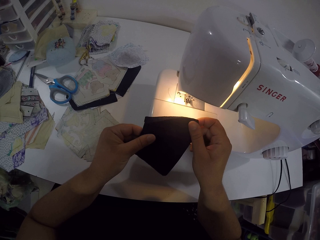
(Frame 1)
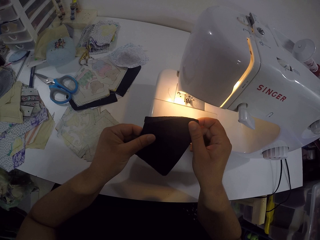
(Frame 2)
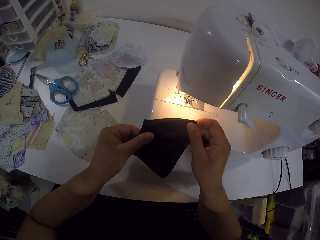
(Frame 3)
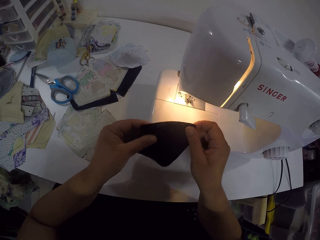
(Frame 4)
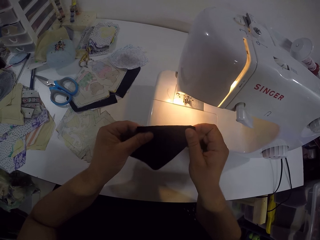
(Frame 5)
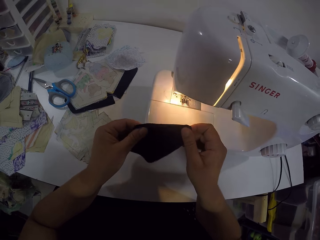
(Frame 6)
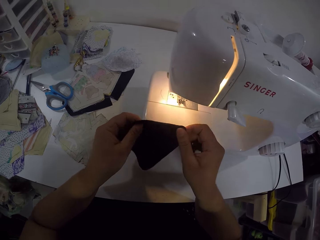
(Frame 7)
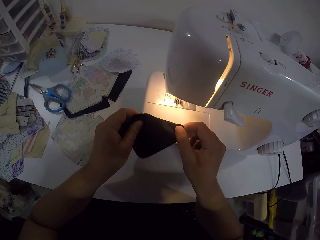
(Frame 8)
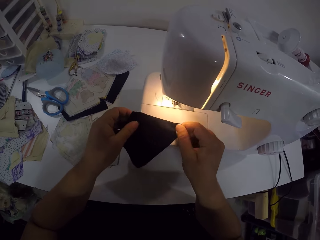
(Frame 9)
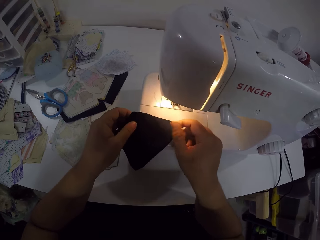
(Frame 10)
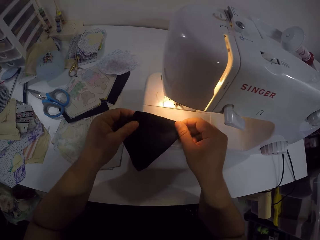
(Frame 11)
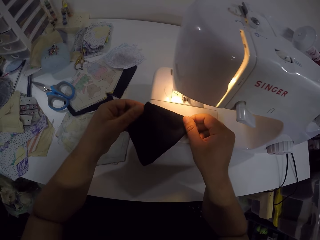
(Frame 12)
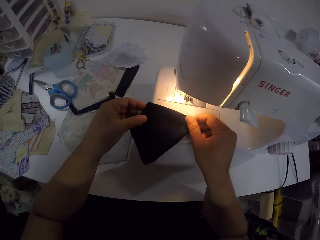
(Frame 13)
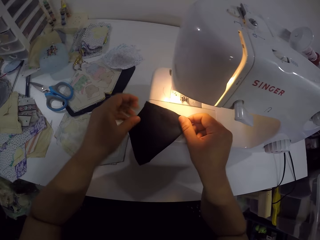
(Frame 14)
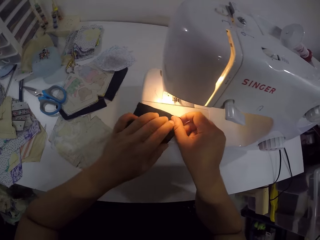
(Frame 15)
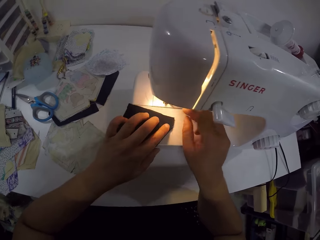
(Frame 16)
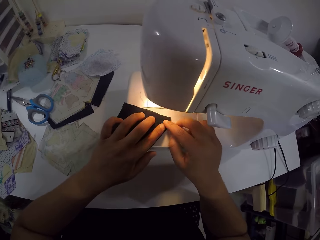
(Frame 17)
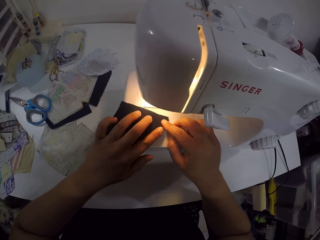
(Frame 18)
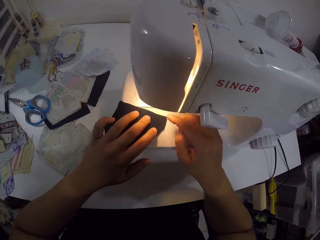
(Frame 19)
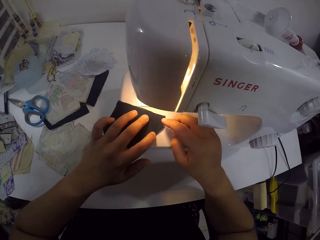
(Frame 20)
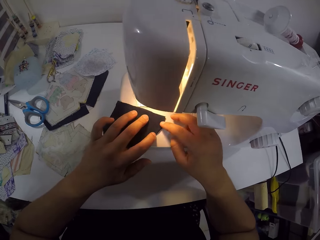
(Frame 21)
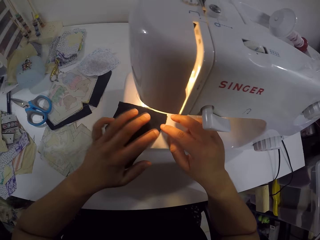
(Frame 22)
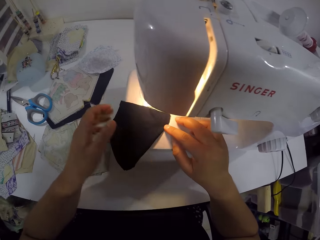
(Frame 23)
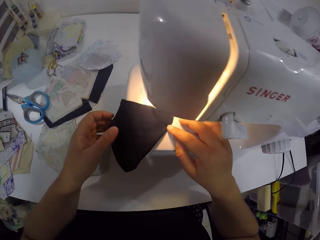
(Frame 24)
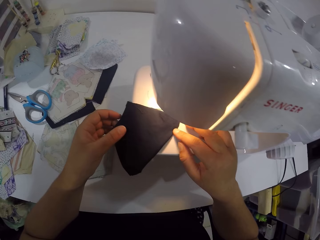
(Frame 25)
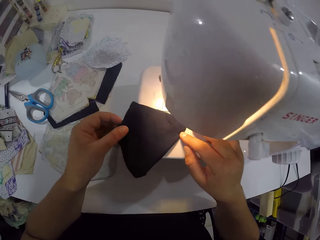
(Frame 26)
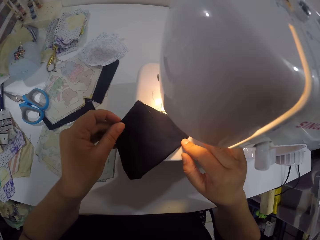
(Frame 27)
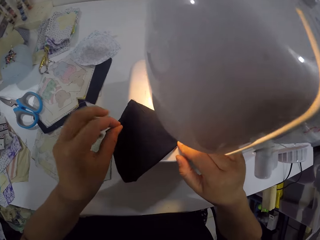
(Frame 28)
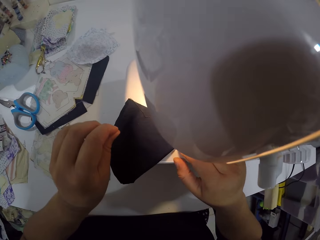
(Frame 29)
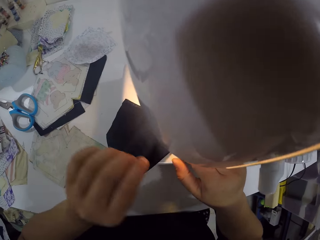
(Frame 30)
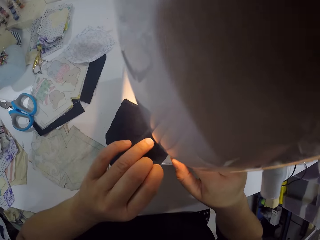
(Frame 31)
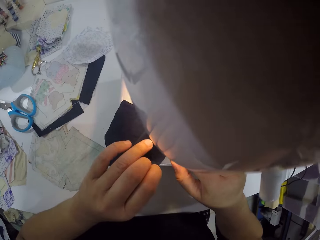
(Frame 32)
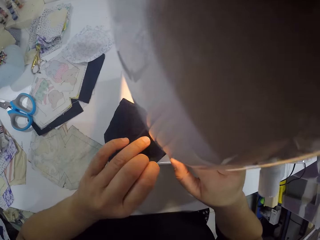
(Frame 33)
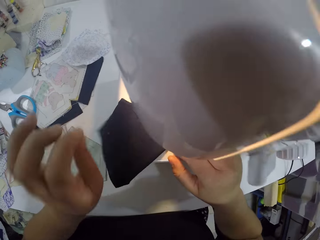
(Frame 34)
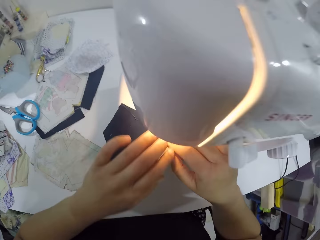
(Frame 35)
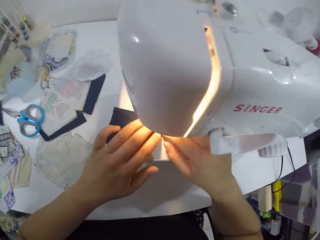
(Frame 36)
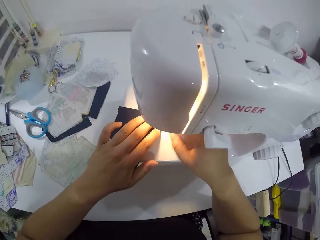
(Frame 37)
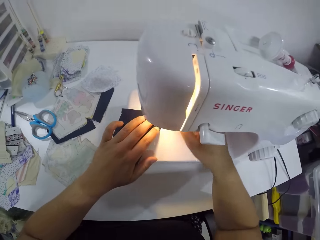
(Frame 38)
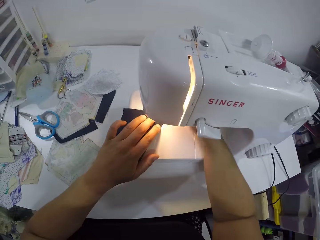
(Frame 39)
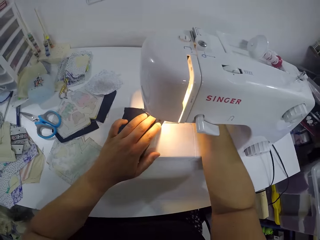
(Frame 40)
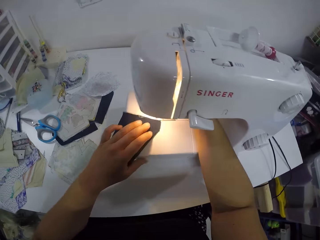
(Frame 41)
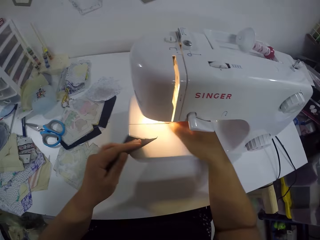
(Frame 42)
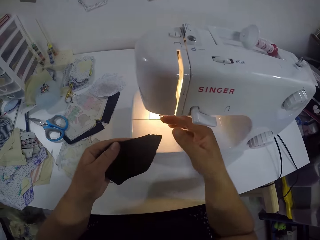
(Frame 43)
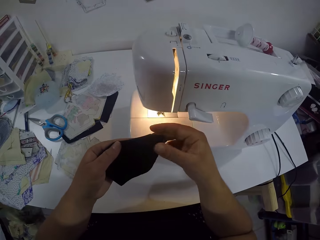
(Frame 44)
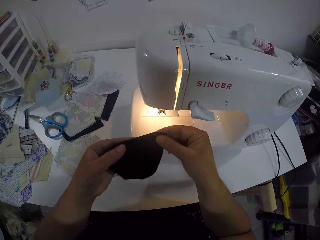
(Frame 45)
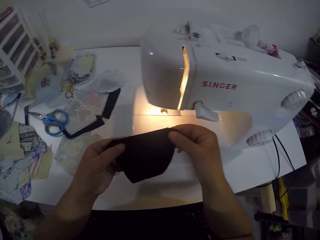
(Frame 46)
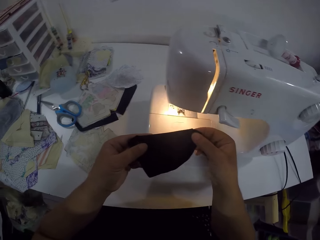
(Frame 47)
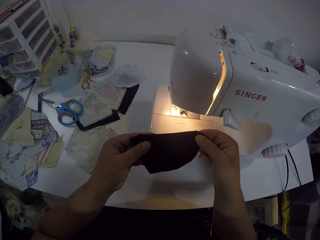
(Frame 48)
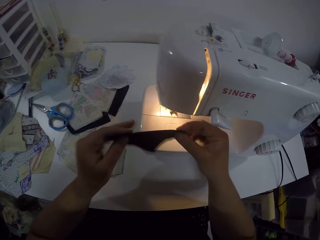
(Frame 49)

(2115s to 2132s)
The camera wearer holds the fabric or piece of cloth with both hands. She places the piece of cloth on the sewing machine with her hands. She touches the fabric with the left hand. She adjusts the piece of cloth with her left hand. She picks the piece of cloth from the machine with her left hand. She holds the fabric with both hands.

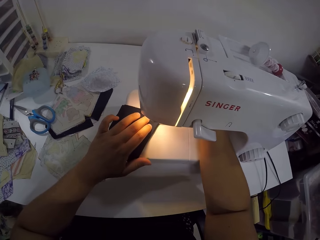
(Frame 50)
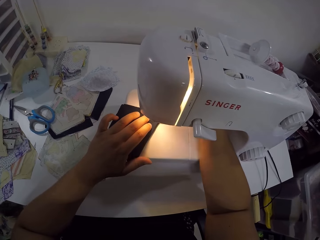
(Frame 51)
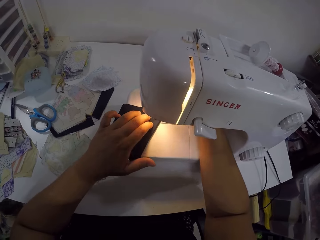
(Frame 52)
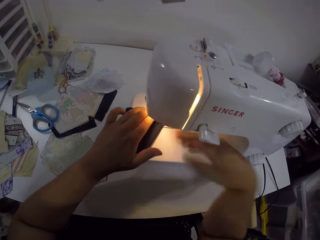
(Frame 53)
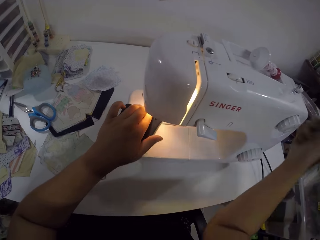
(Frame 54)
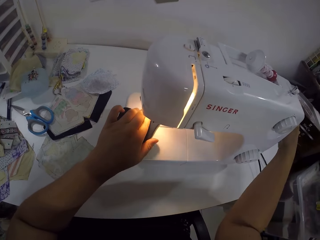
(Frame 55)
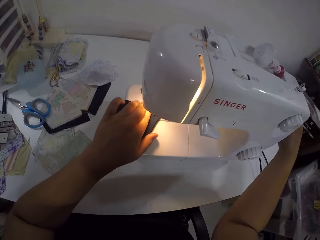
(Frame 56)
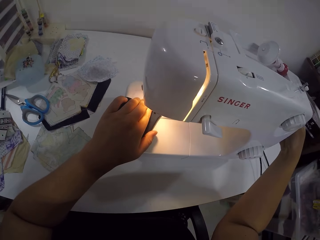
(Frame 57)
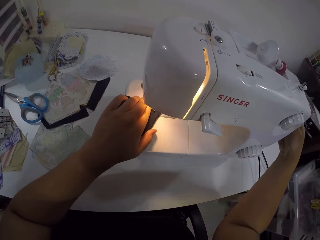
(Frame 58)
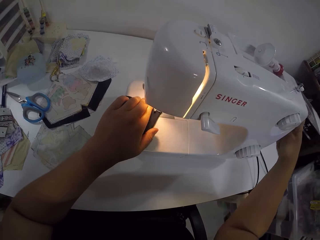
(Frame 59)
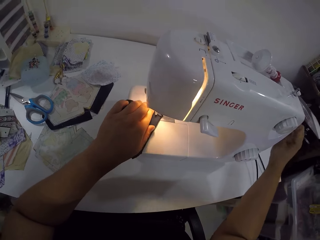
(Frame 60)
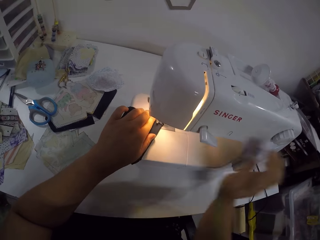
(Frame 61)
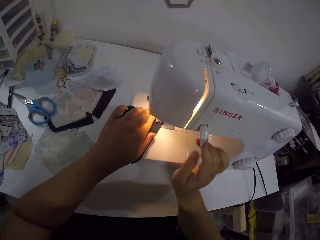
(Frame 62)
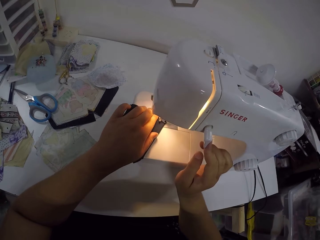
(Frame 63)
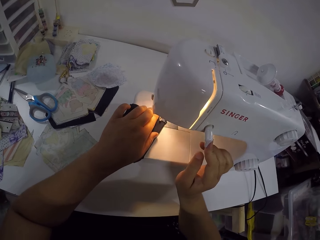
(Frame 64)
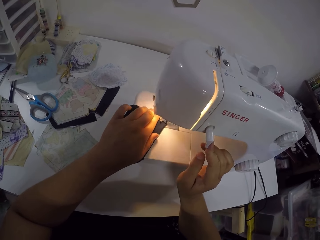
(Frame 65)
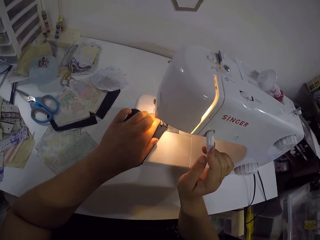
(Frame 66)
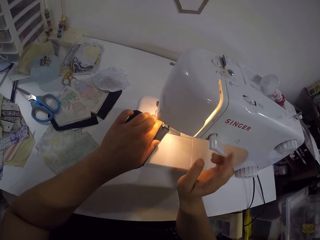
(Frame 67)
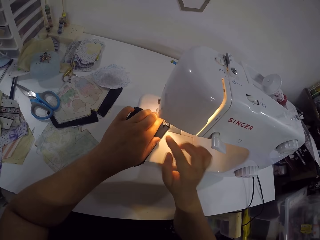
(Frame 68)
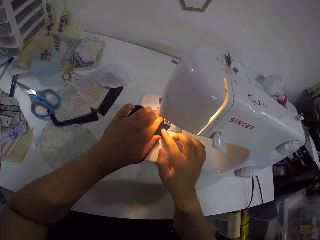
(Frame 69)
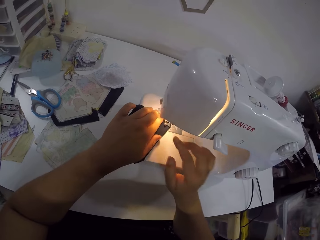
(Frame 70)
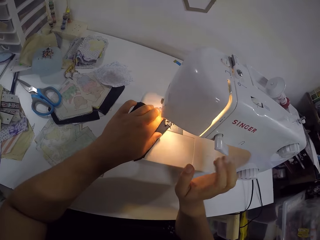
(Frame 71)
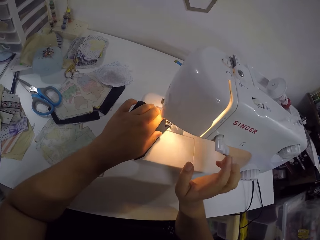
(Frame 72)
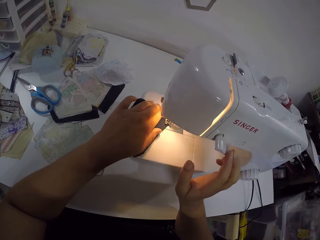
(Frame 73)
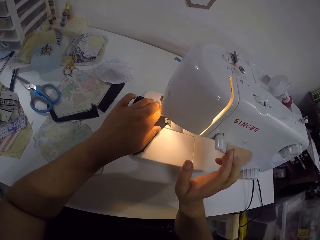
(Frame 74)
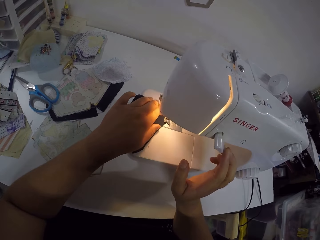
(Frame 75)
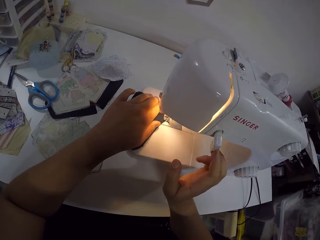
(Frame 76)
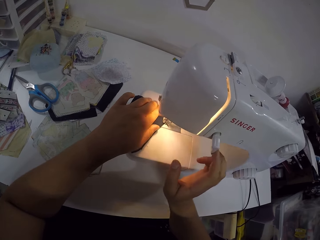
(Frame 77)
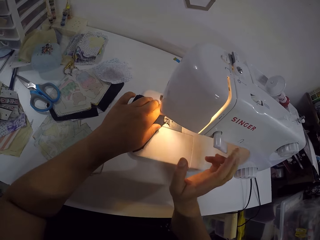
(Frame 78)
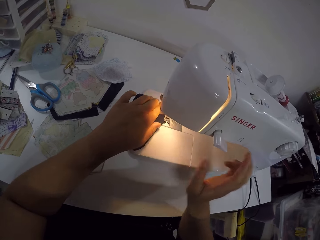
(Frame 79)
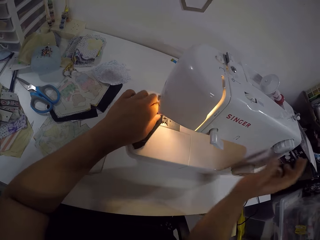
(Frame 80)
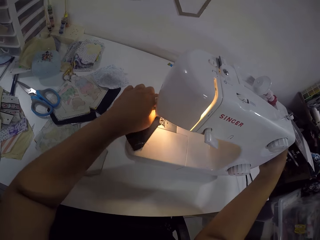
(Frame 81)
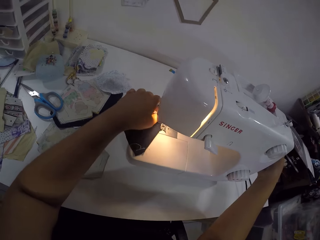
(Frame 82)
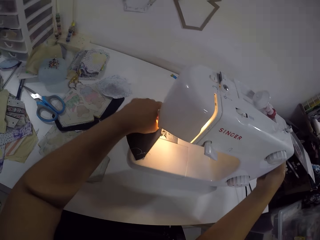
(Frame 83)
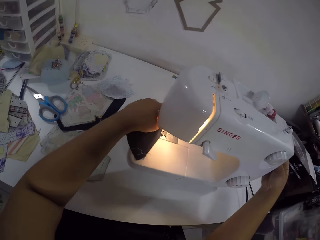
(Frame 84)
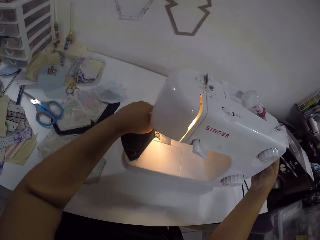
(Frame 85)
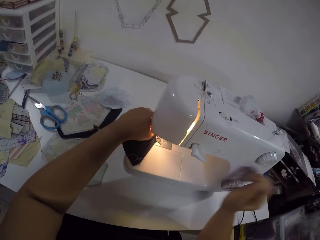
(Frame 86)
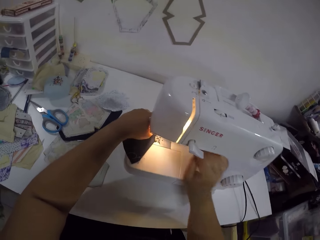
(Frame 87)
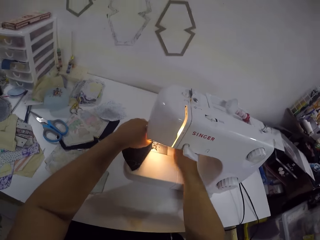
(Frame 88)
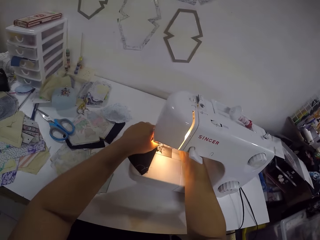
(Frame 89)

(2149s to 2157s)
The camera wearer places the fabric on the machine. She starts the machine. She touches the hand wheel of the sewing machine with her right hand. She sews the fabric with the sewing machine. She presses the presser foot with her right hand. She touches the fabric with her right hand. She operates the reverse sewing lever on the sewing machine with her right hand. She touches the sewing machine. She turns the handle wheel on the sewing machine with her right hand. She touches the sewing machine.
